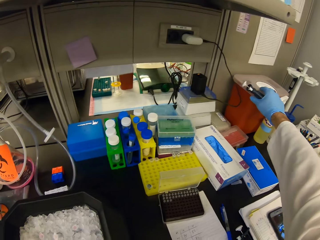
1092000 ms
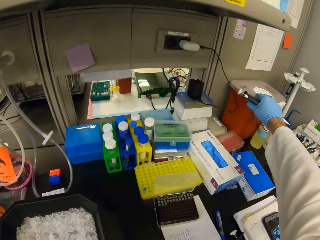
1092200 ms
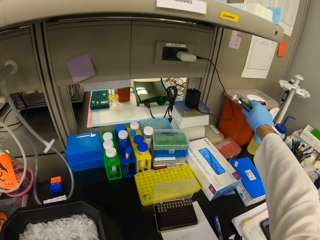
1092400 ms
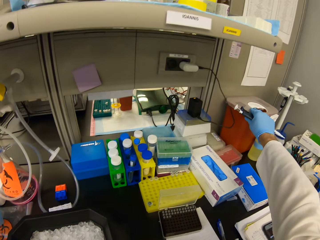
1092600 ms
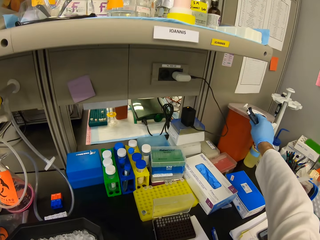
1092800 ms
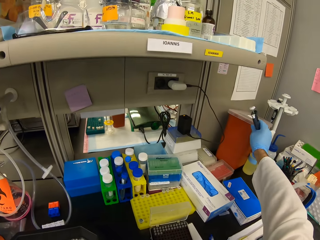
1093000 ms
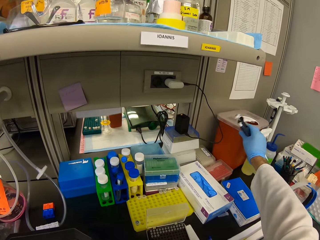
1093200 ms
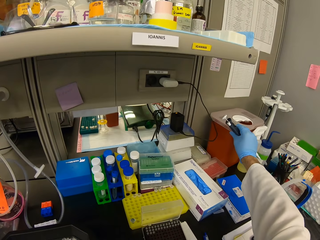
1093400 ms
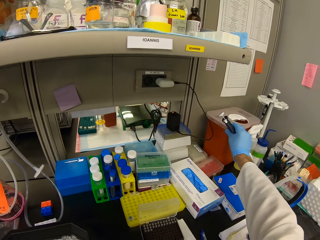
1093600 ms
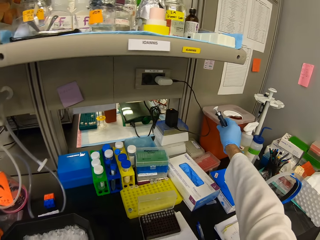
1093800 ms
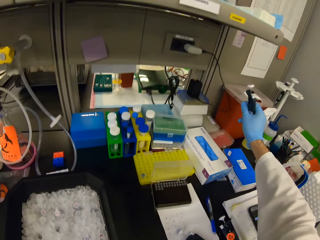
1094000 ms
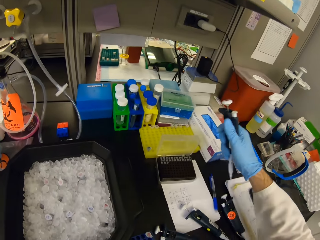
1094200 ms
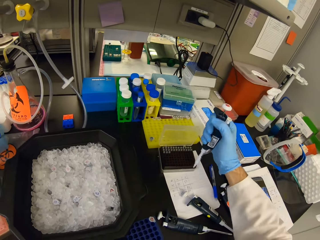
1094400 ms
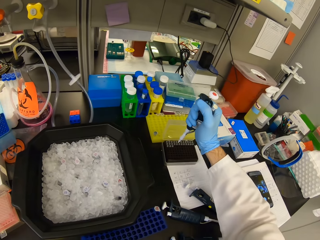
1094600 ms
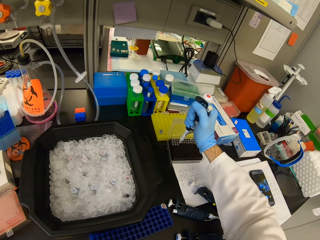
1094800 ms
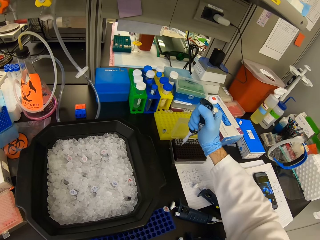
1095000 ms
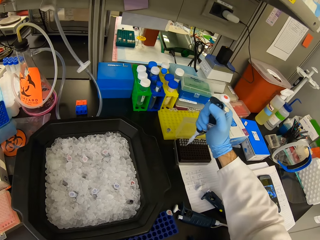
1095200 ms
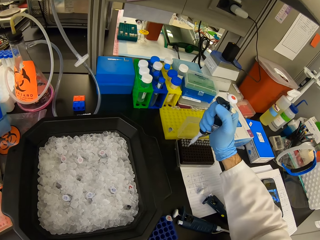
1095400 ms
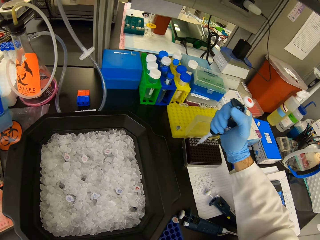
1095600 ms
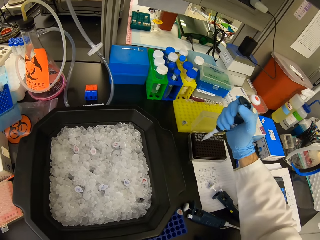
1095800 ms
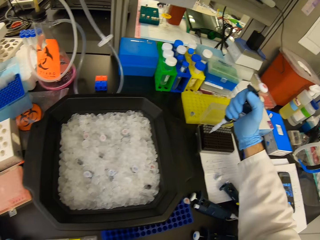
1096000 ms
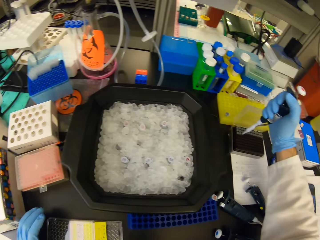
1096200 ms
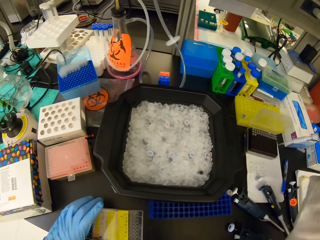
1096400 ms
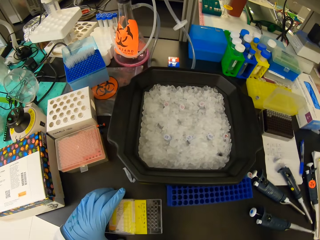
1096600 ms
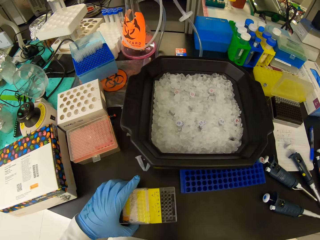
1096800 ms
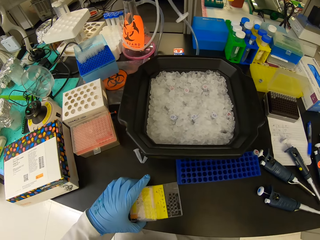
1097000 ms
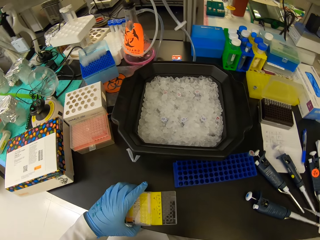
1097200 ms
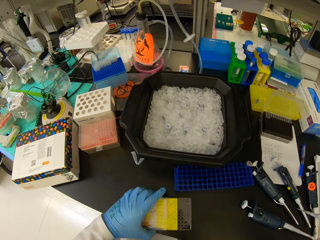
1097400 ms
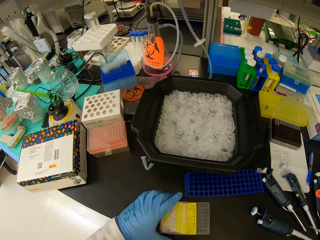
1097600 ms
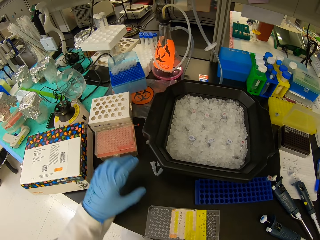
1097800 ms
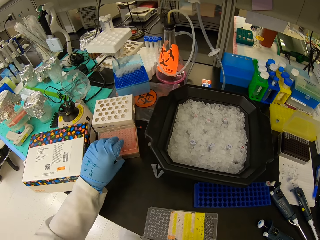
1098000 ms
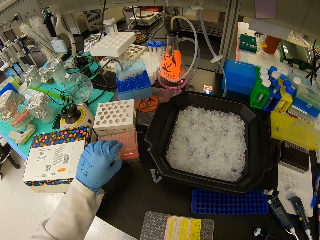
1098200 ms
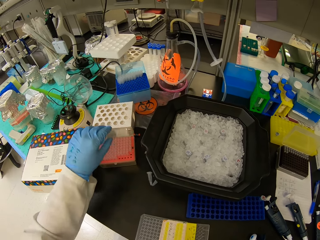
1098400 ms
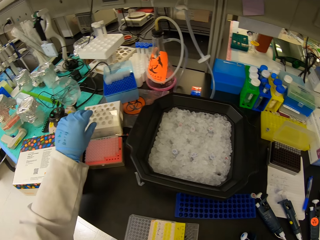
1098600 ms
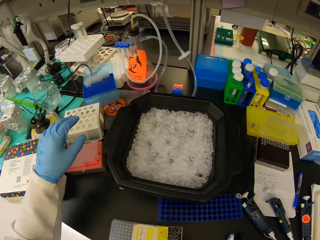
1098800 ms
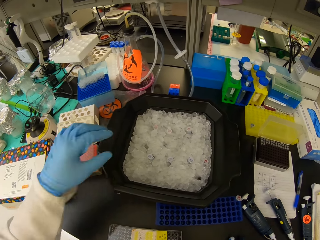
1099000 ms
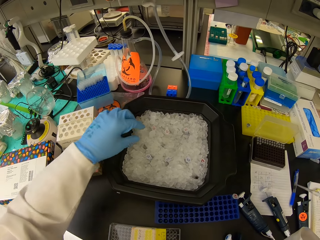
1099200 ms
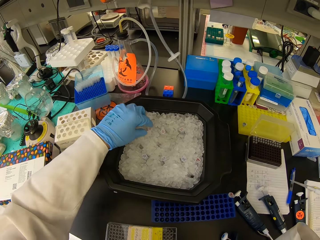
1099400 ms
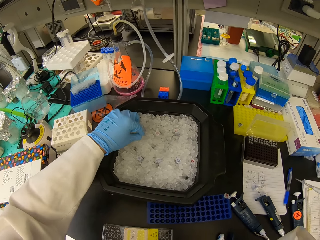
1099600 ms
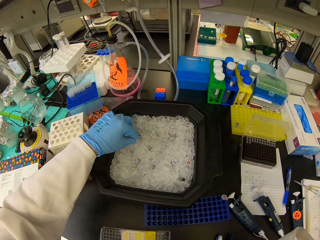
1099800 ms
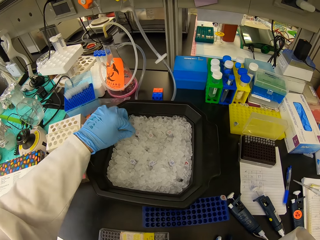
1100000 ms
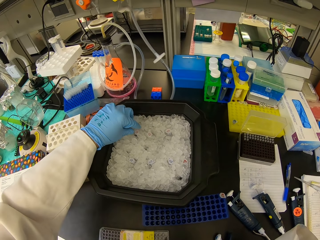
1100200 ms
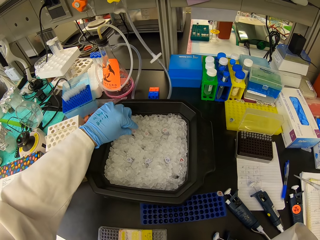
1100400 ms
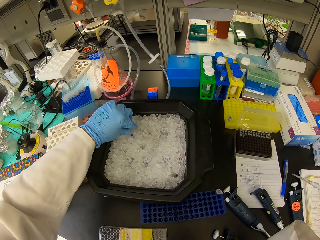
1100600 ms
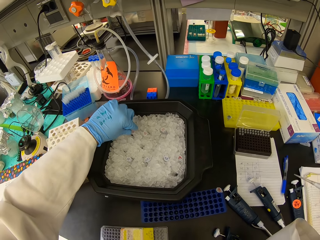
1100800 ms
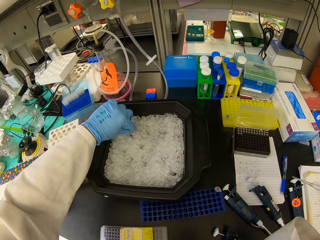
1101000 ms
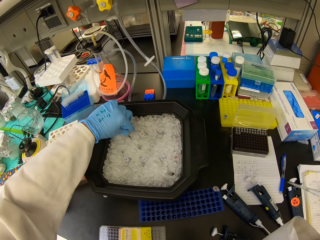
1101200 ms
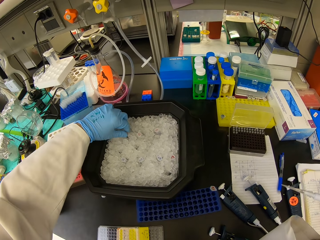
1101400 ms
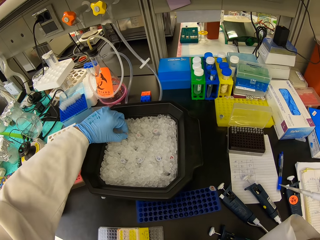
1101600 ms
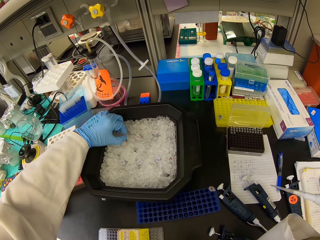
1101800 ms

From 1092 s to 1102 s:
The camera wearer holds the bin. They touch a container. They slightly move the bin. They insert a micropipette on the tray cell. They push the multi well plate. They open a container with droppers or nest pipette tips. They pick a test tube from the tray with ice cube.

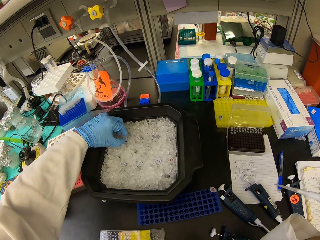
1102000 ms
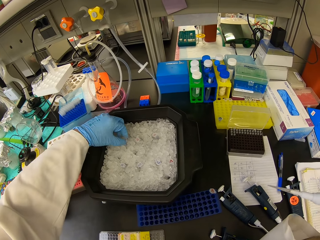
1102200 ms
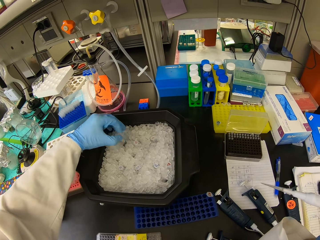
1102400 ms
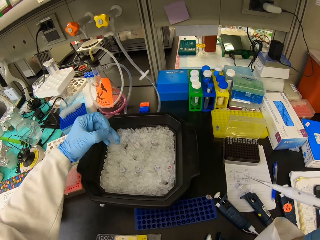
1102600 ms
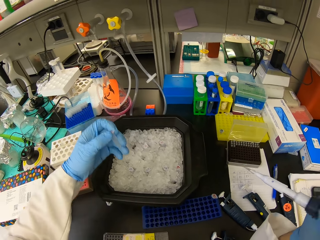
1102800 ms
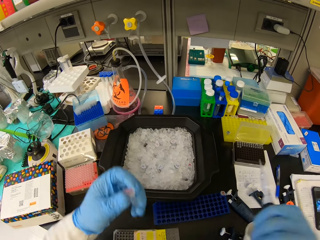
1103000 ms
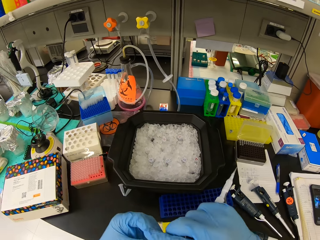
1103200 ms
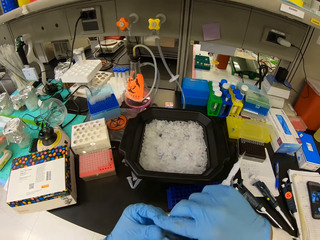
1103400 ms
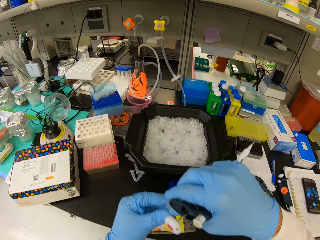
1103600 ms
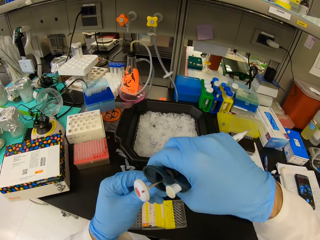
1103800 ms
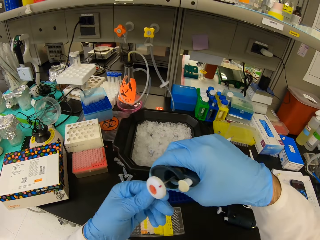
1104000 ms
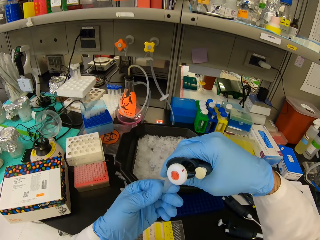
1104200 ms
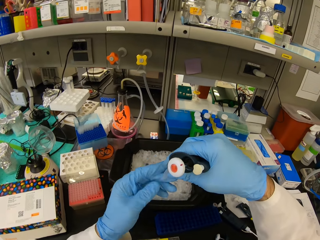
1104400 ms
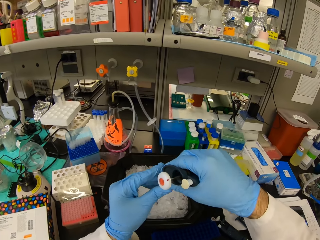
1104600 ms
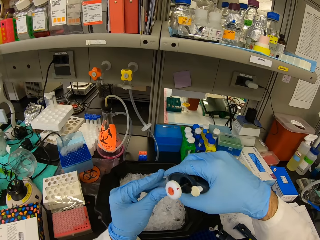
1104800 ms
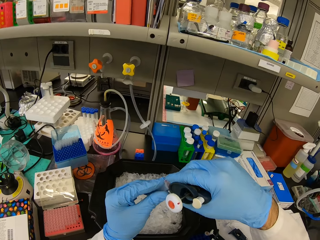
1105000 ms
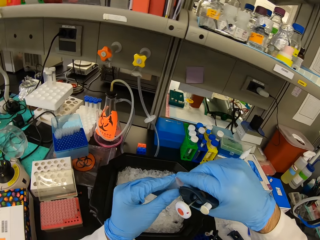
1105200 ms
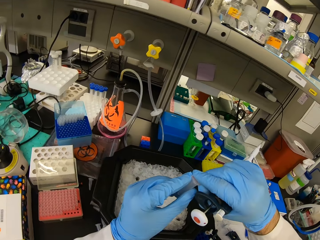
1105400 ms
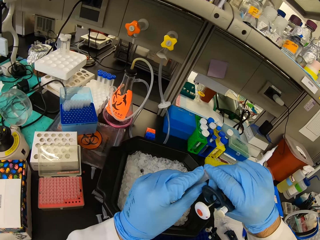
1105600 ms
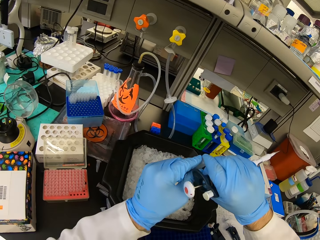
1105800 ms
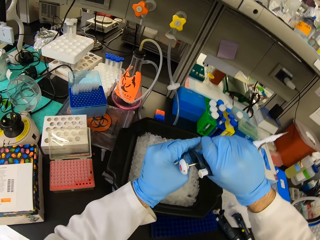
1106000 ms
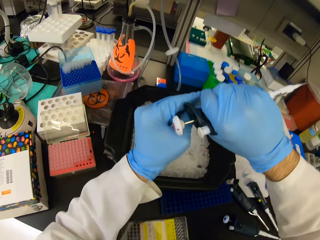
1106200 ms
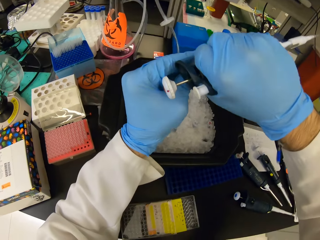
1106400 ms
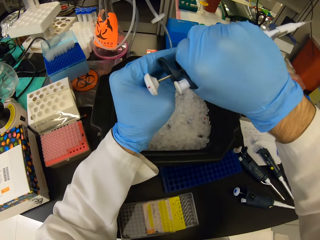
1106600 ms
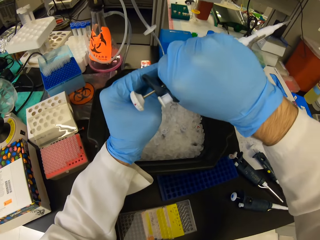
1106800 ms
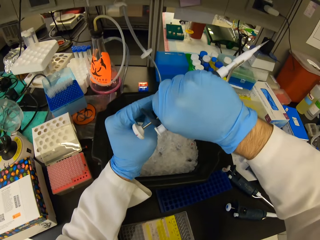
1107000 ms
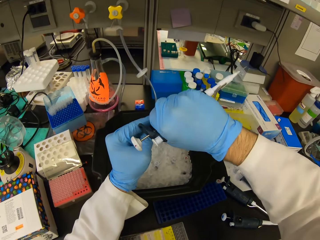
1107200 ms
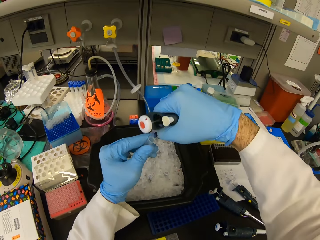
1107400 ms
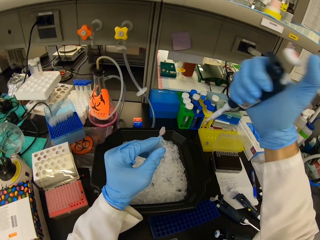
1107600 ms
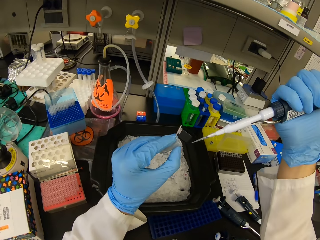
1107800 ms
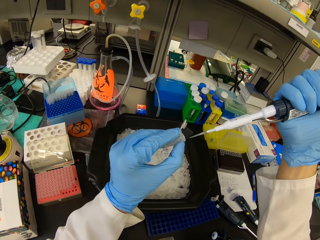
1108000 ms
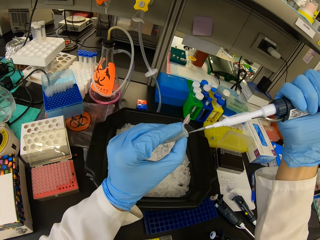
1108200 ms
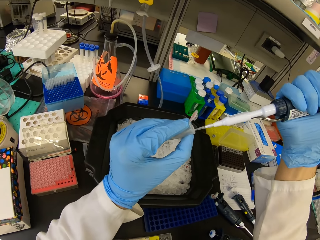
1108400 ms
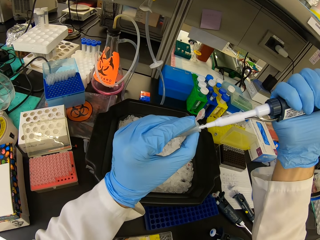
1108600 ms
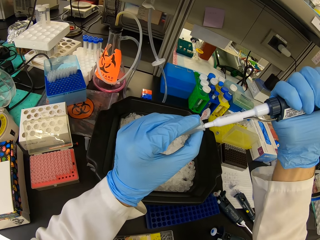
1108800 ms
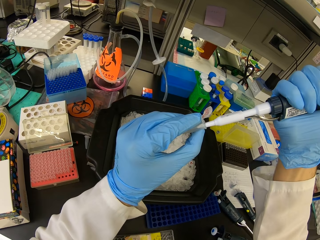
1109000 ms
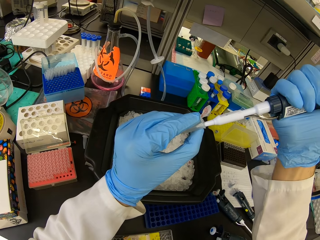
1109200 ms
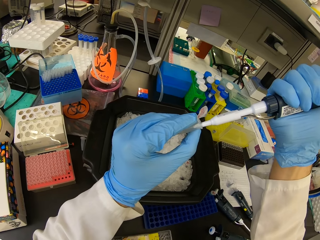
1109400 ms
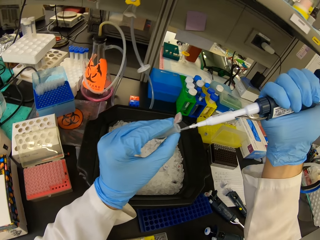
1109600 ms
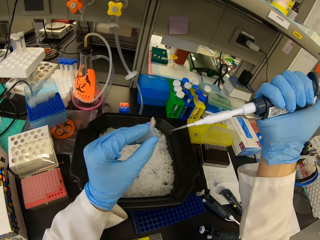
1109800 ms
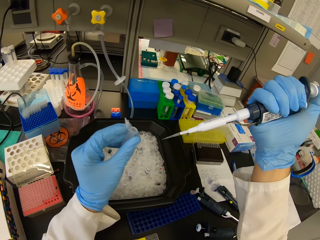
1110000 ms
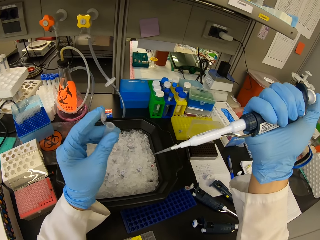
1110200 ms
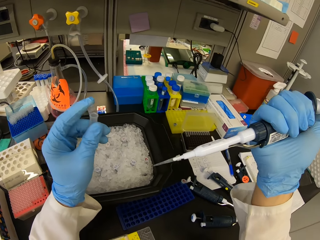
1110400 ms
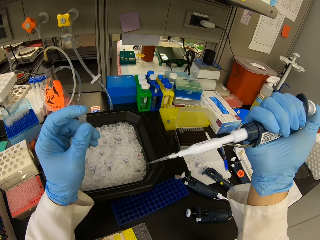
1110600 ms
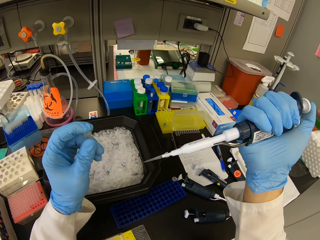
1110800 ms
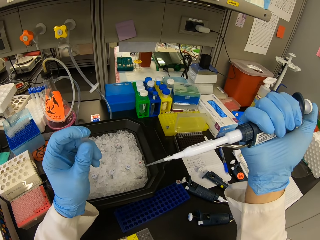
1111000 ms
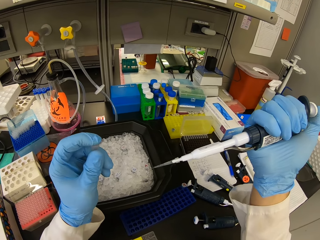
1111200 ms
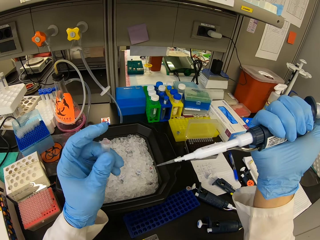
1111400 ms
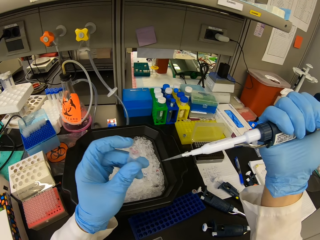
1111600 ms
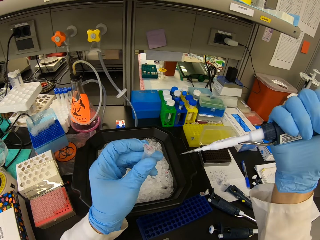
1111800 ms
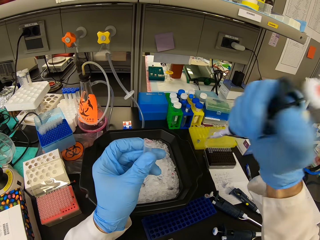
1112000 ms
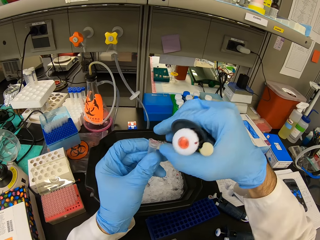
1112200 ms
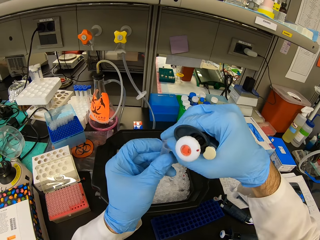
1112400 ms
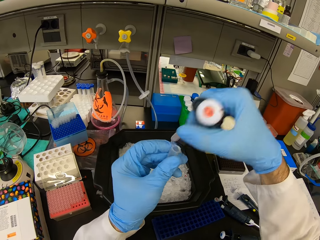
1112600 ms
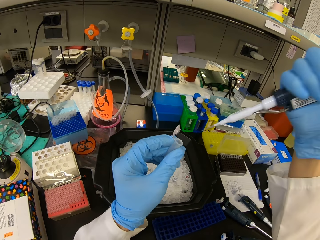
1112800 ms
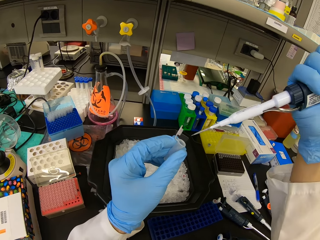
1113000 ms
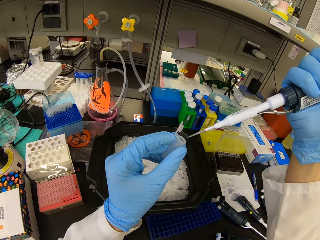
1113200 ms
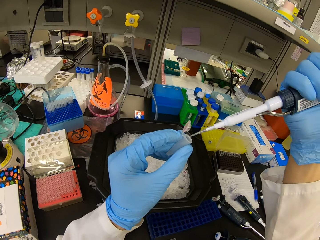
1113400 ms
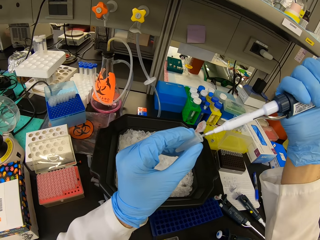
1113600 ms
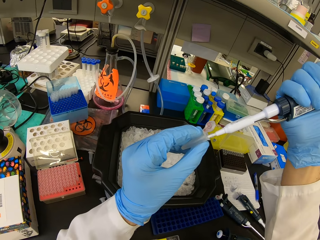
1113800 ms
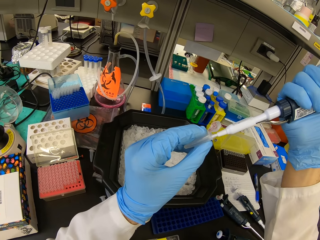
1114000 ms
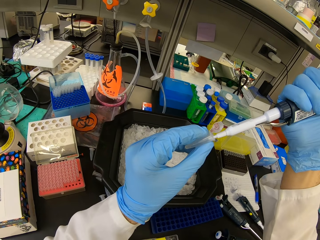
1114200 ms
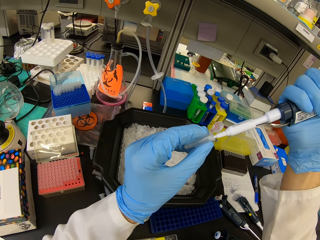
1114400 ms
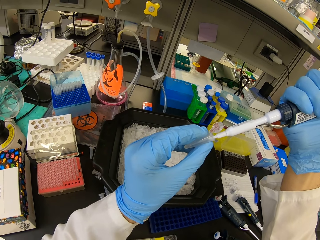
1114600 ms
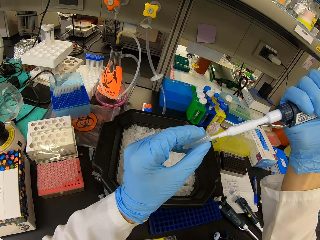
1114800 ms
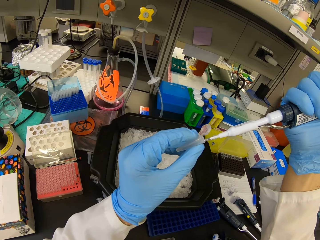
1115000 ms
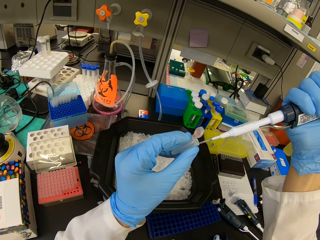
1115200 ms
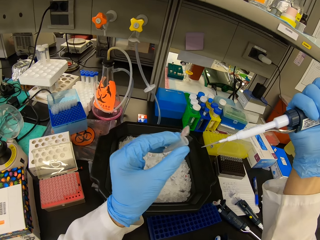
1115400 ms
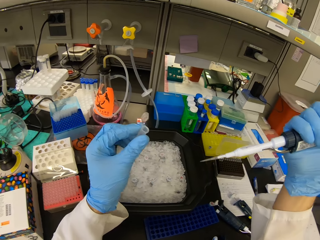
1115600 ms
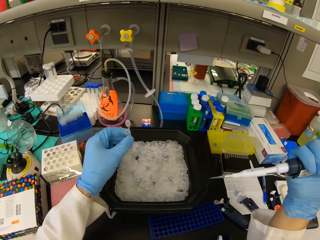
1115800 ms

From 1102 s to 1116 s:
The camera wearer picks a pipette. They open the lid of a test tube. They put the dropper pipette in the test tube. They suck the solution in the test tube. They remove the dropper pipette. They close the test tube. They open the test tube lid. They put the dropper pipette in the test tube. They suck the solution in the test tube.
